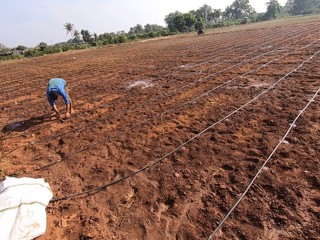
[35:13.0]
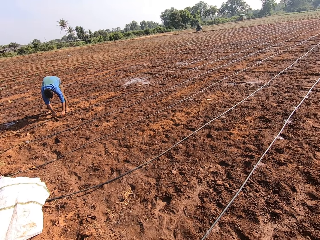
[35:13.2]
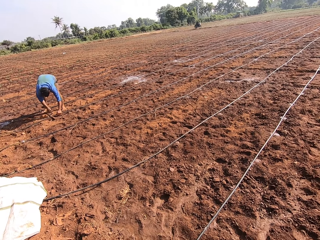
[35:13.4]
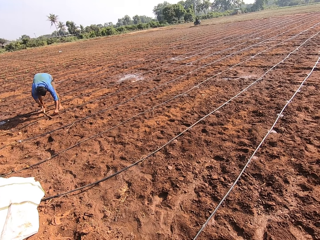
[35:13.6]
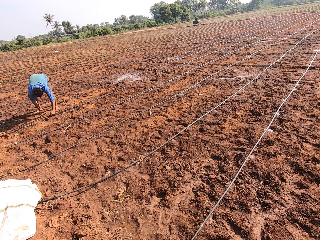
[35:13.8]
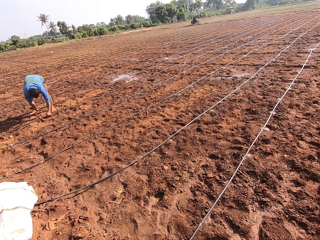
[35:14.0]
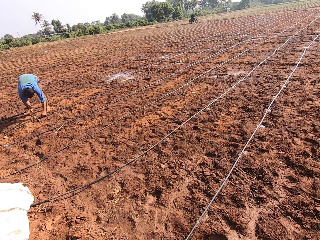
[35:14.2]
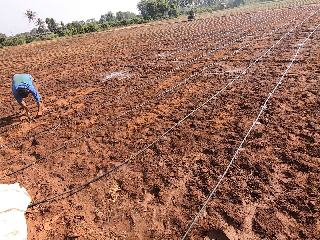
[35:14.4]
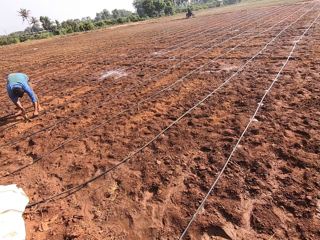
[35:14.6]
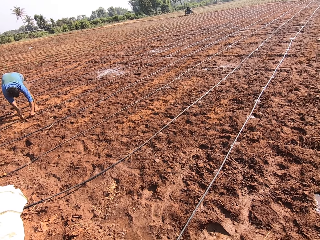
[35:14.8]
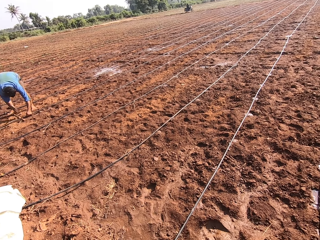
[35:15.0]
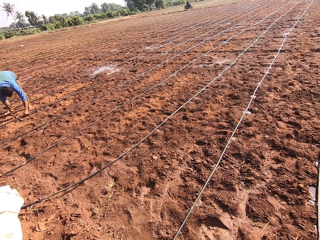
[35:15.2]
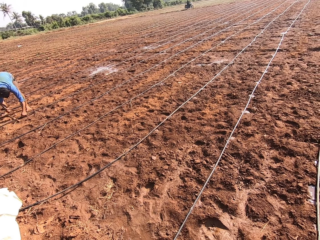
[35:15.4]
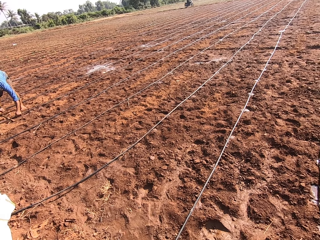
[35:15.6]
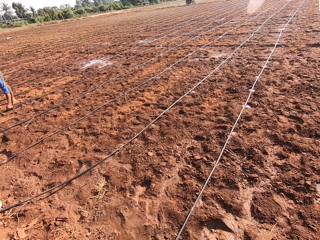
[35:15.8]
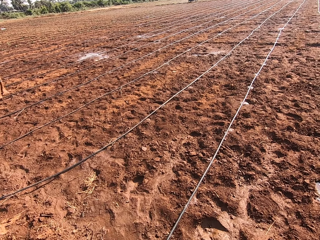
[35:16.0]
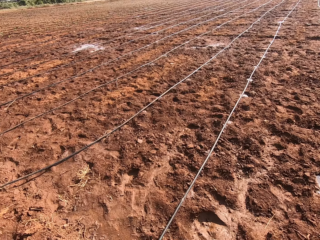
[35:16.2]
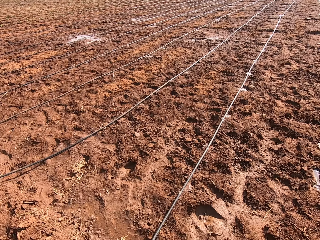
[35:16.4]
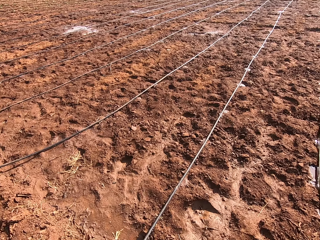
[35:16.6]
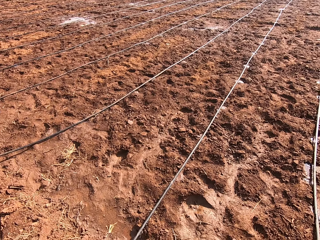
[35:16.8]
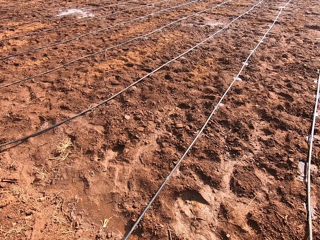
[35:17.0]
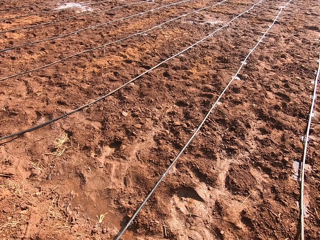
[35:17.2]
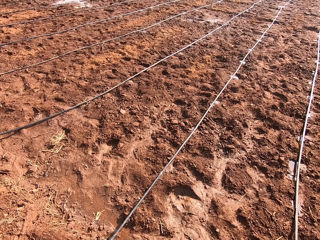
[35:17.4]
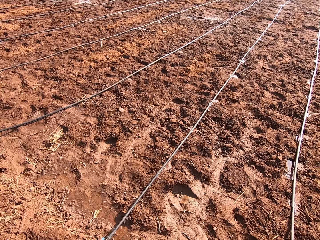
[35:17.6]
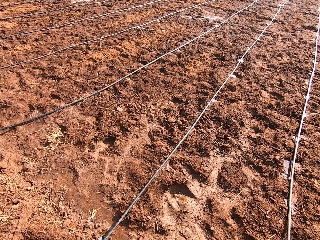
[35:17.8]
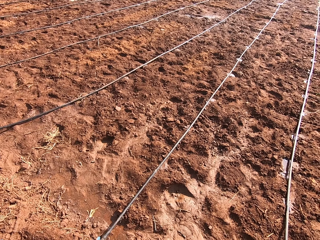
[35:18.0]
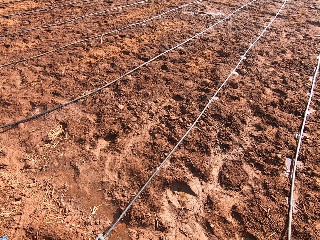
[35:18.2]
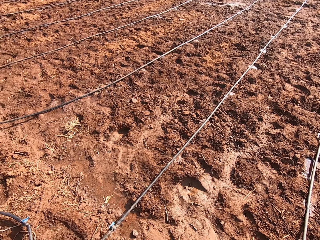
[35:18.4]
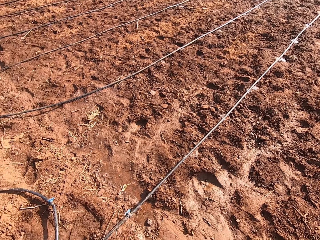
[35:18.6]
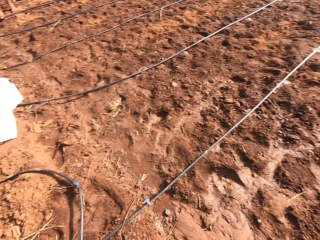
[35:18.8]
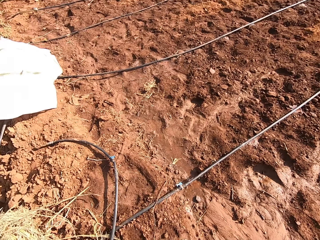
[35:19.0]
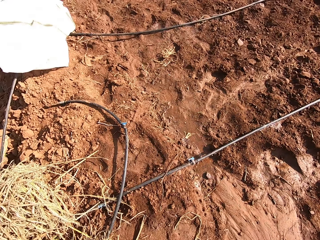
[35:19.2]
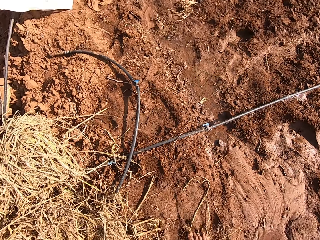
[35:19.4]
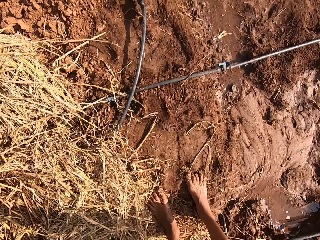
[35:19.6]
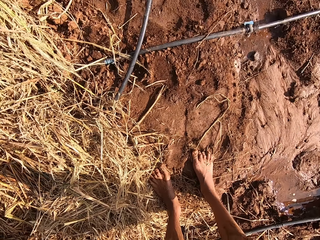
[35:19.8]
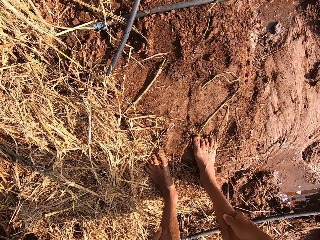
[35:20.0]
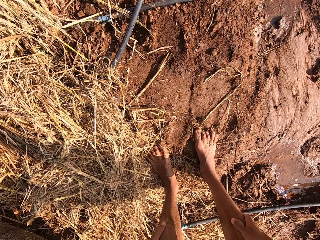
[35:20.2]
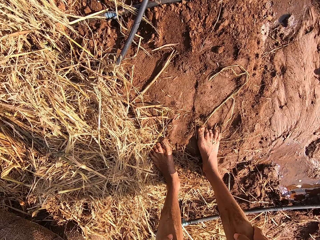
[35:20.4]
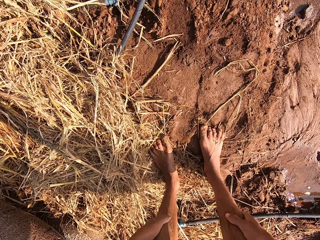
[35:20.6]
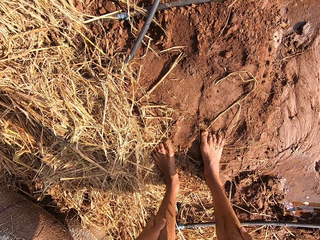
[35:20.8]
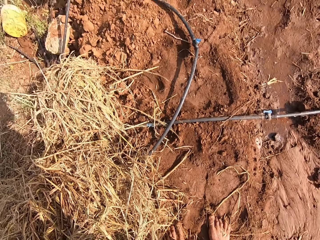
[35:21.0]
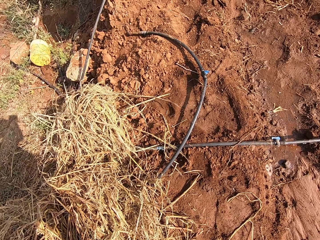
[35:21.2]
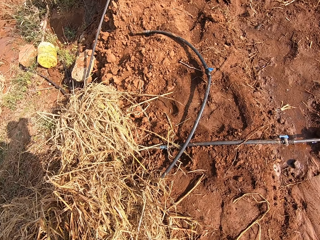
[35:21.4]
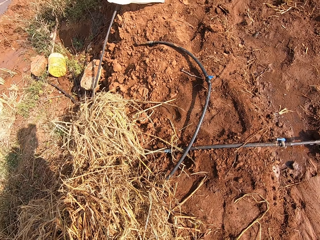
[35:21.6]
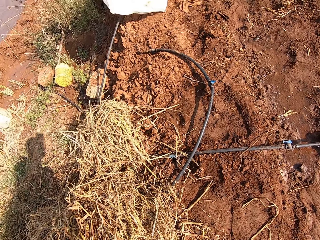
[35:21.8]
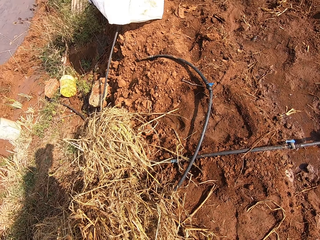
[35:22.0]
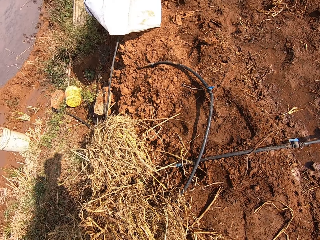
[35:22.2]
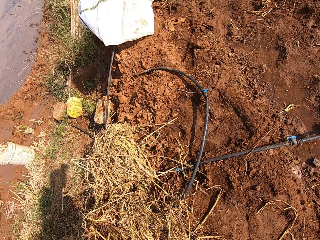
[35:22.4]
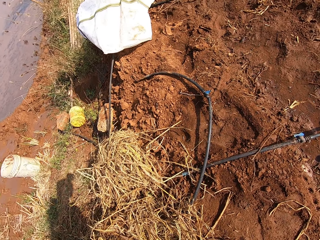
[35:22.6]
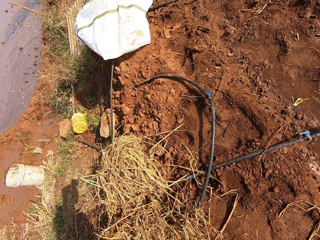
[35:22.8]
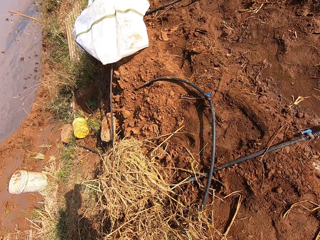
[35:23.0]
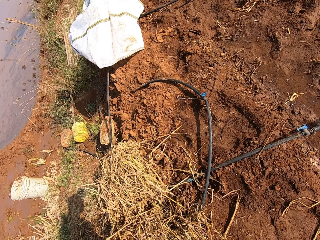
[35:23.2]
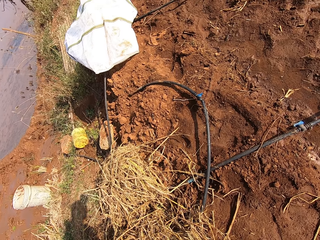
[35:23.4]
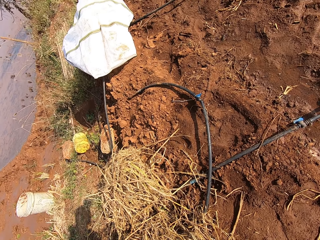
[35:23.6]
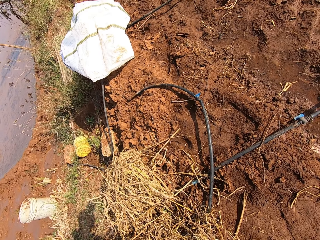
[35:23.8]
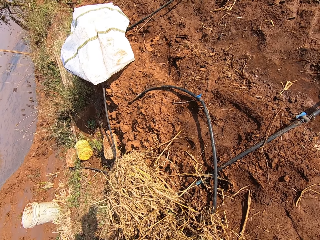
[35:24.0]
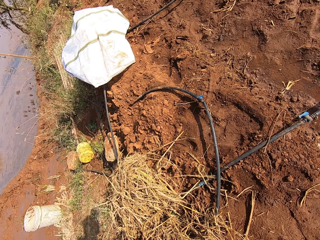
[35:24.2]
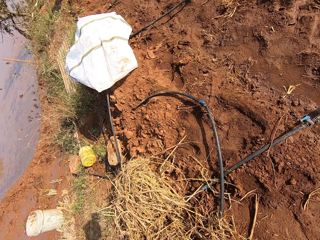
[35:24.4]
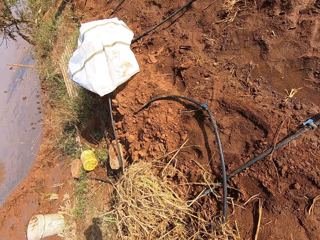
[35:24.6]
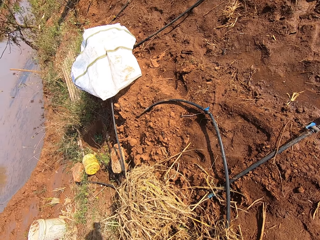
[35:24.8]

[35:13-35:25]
The man picks up a hammer from the ground with his right hand and hits the stick on the irrigation line with the hammer in his right hand. The camera wearer rubs his legs with his hands.

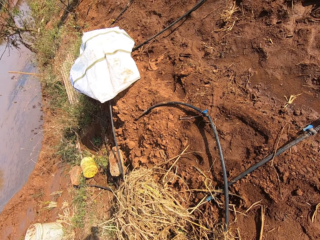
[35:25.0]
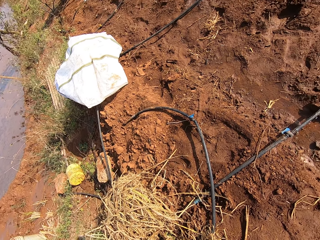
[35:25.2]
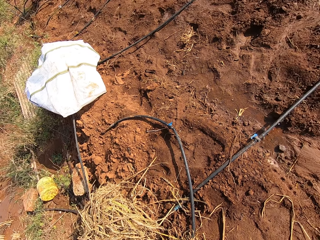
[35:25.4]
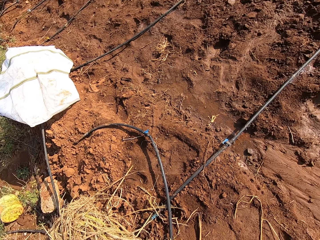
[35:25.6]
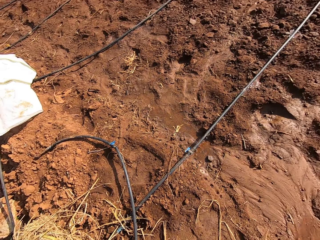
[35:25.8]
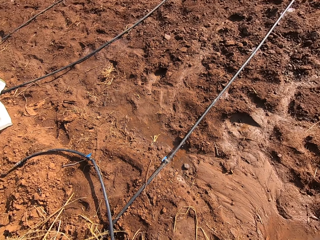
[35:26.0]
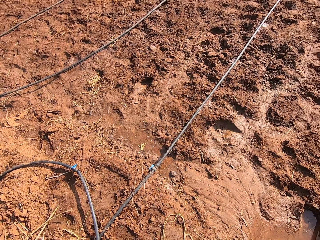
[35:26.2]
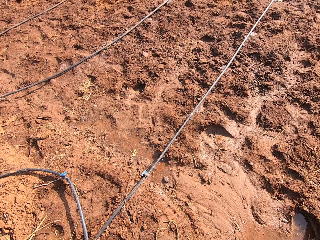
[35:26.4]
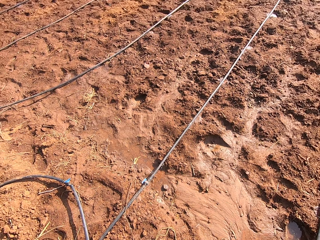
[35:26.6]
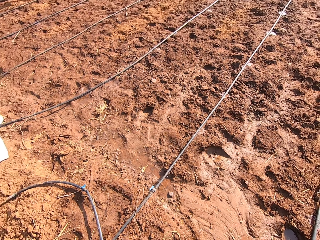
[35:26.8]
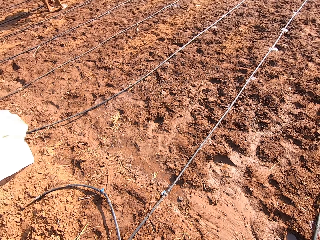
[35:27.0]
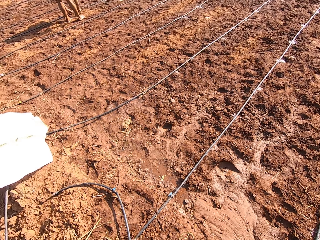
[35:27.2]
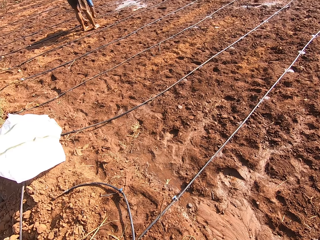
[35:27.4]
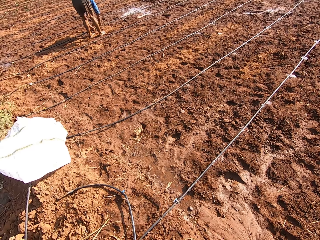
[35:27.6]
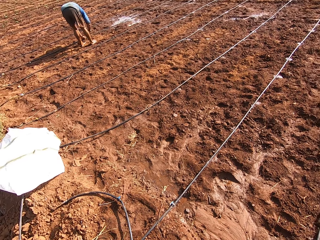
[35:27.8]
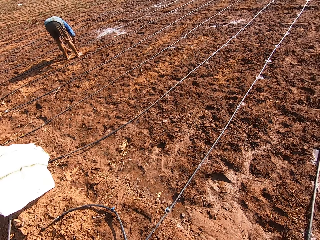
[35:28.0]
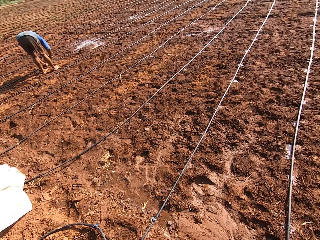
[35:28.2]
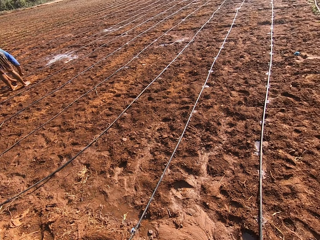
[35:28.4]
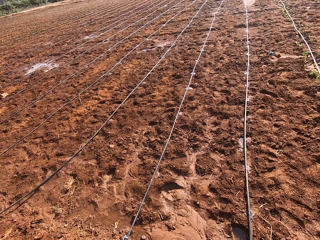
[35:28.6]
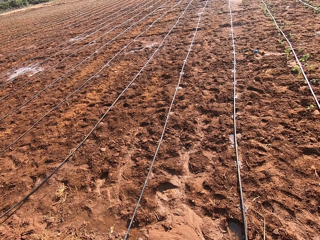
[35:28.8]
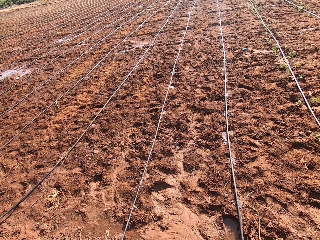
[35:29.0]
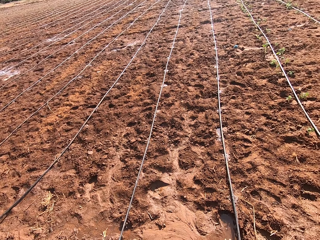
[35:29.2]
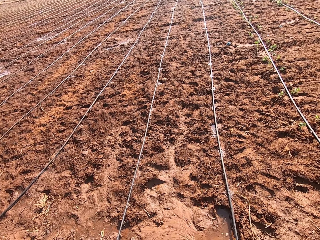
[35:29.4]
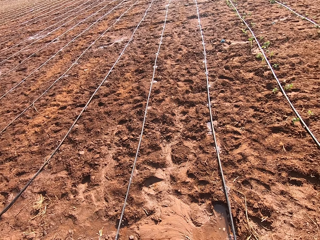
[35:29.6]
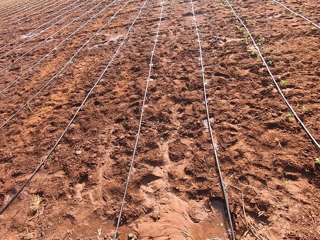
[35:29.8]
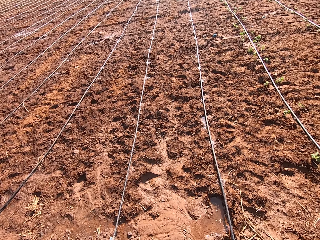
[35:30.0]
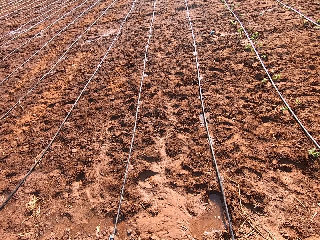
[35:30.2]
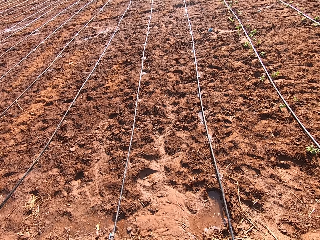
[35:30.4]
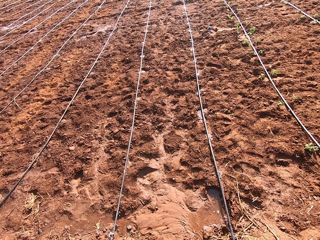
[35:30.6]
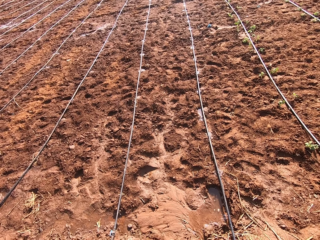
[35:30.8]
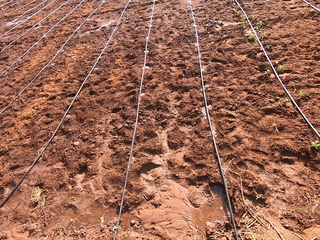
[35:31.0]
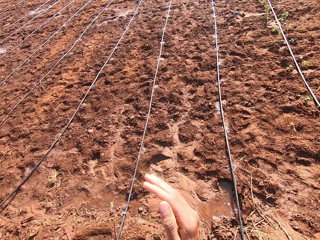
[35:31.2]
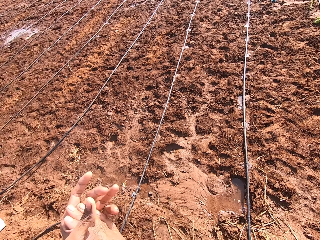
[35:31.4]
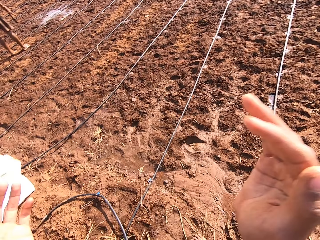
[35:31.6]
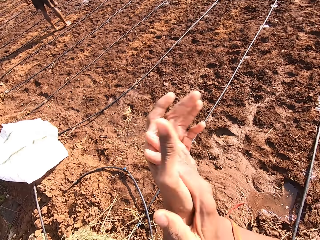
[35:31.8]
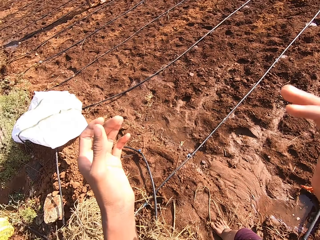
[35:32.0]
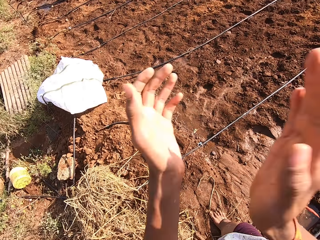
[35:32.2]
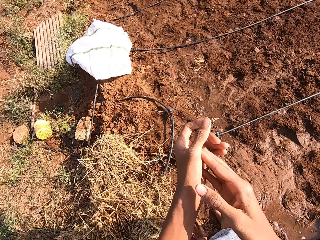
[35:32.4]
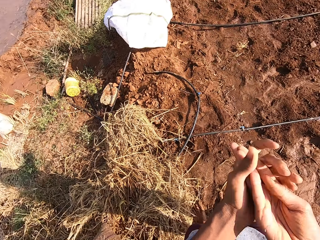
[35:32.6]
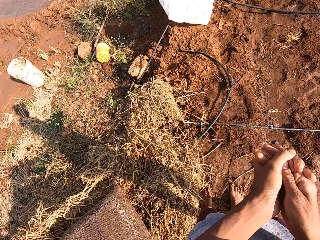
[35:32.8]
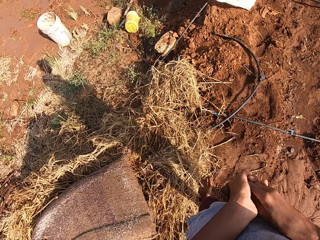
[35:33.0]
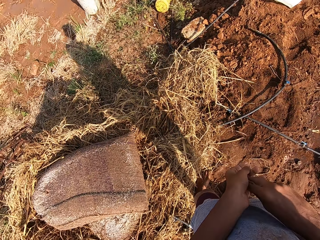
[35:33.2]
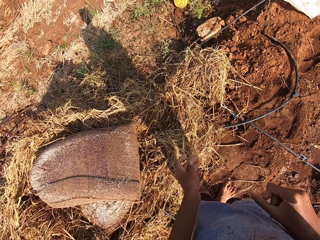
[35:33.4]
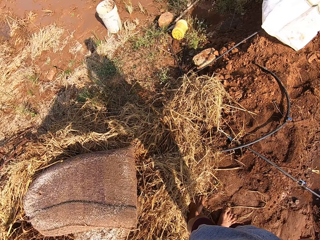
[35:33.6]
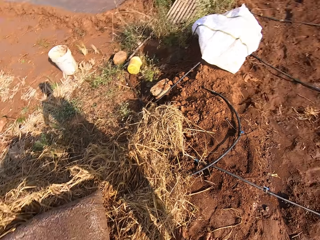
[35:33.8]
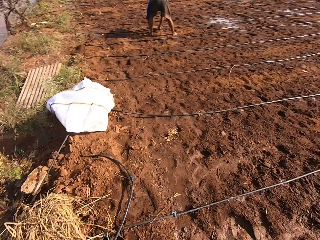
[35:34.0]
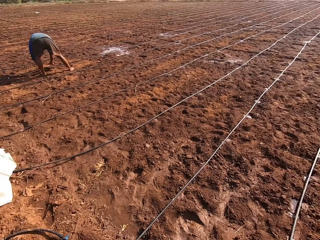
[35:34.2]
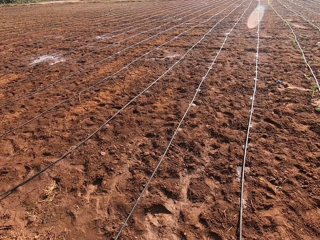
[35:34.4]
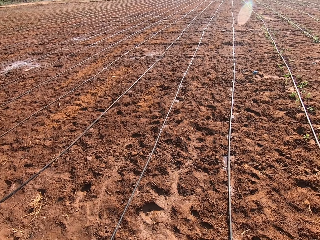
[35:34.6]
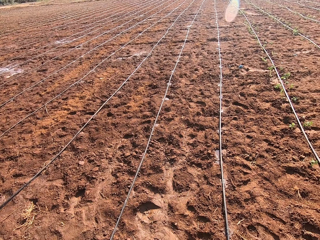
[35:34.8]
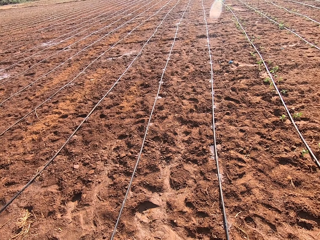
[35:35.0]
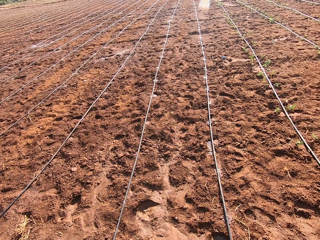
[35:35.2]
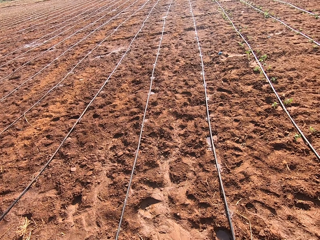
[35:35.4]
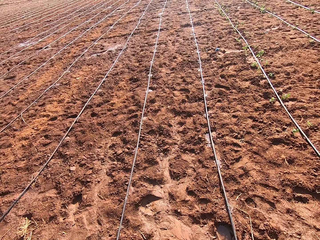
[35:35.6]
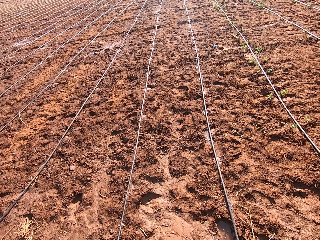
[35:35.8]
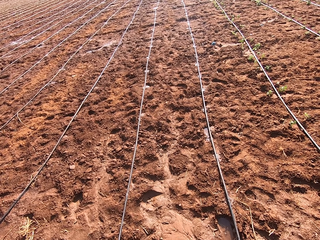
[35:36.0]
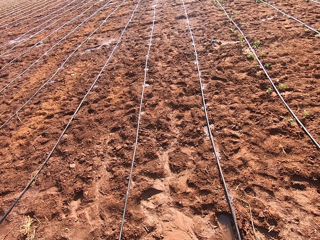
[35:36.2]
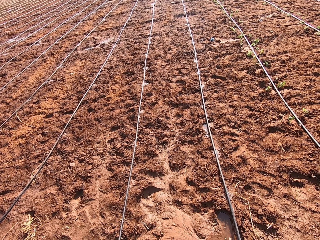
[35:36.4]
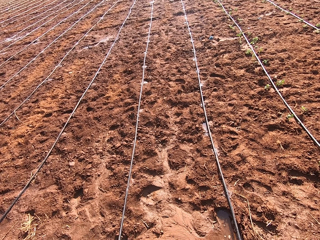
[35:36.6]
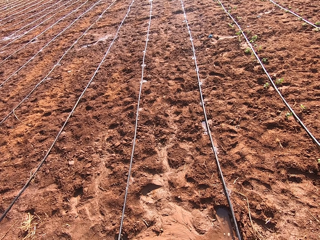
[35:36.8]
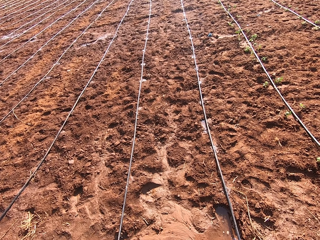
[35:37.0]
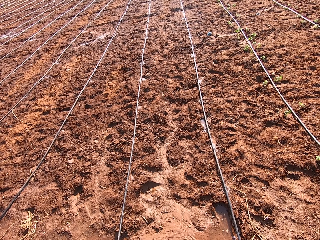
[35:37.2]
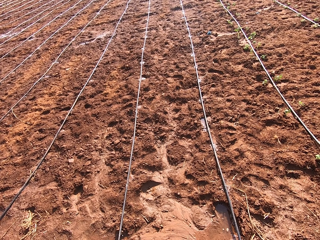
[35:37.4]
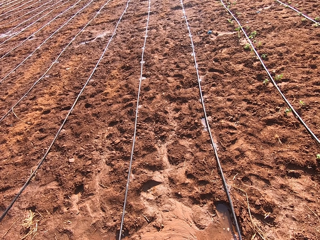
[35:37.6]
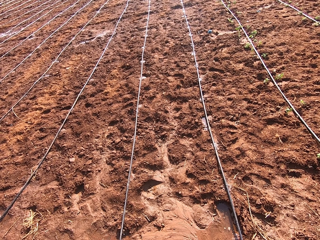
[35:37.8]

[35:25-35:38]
The camera wearer claps his hands together.
